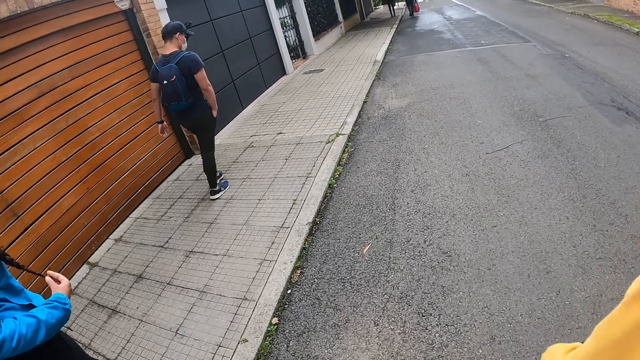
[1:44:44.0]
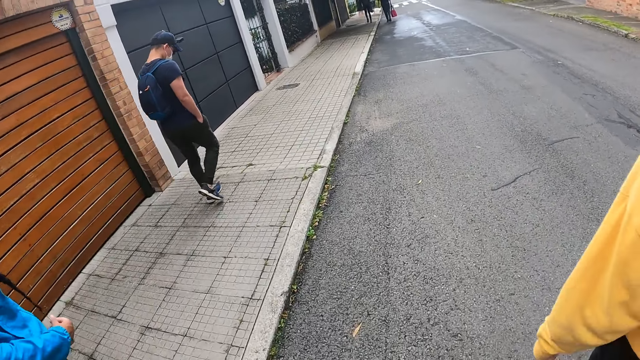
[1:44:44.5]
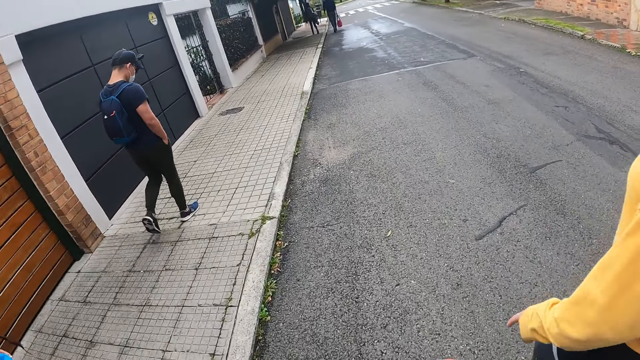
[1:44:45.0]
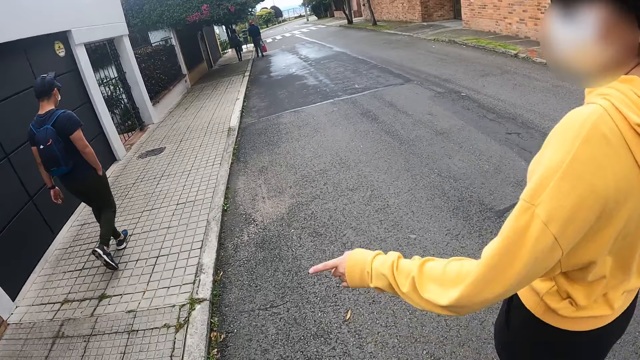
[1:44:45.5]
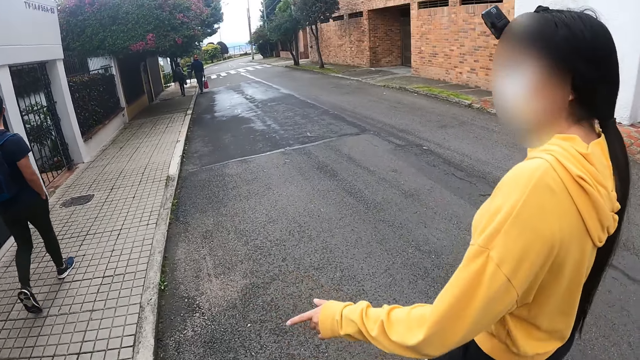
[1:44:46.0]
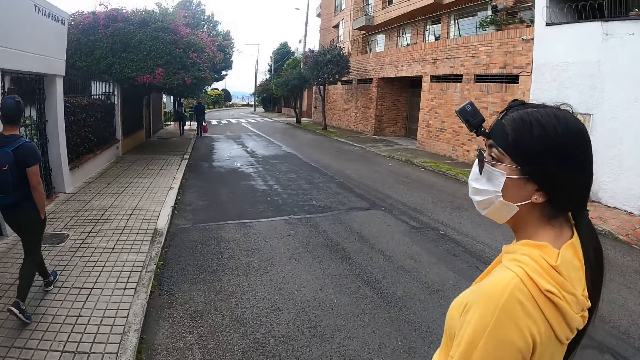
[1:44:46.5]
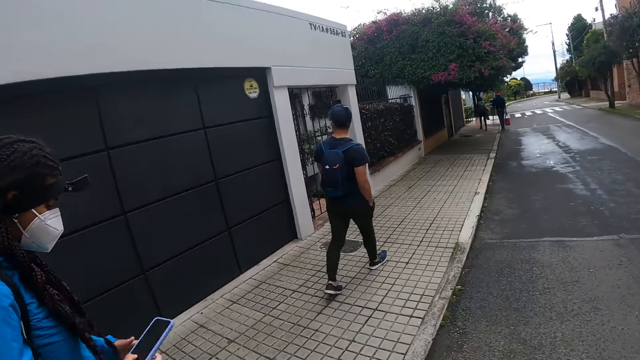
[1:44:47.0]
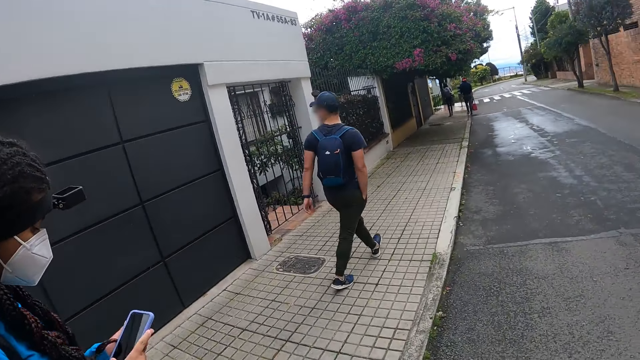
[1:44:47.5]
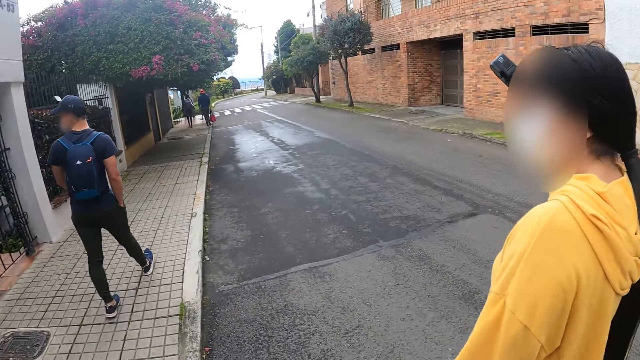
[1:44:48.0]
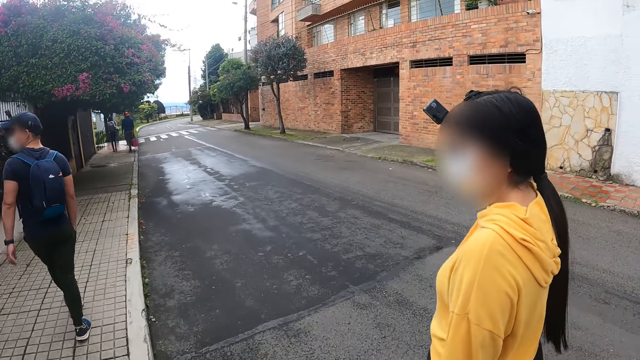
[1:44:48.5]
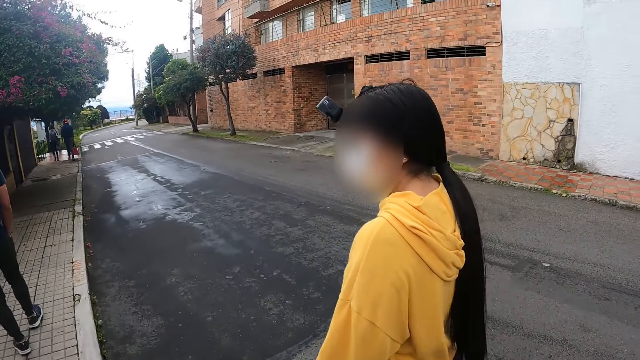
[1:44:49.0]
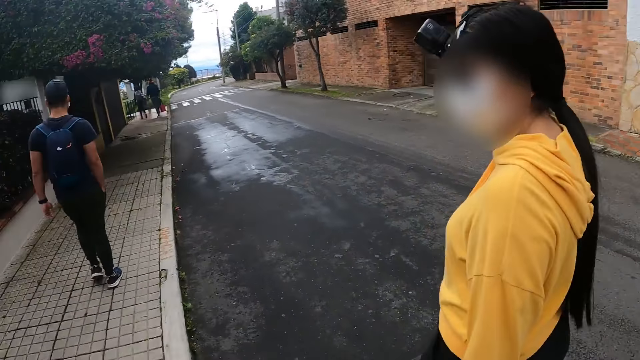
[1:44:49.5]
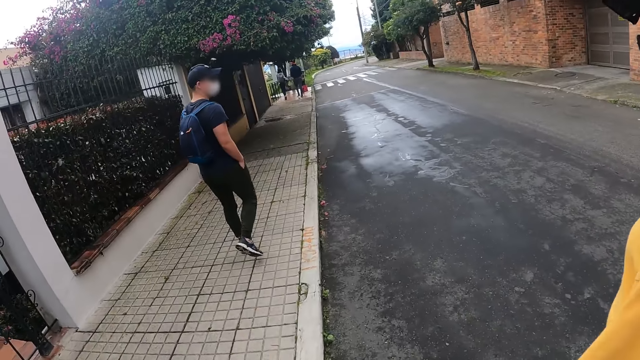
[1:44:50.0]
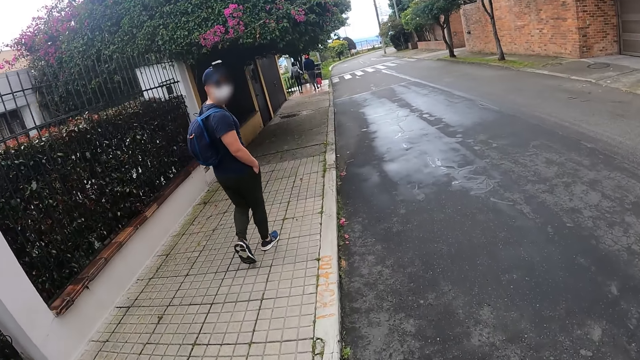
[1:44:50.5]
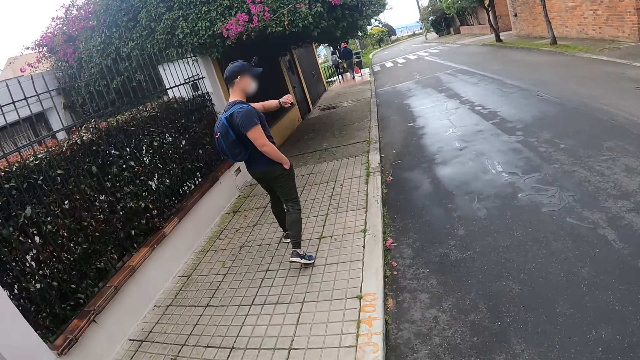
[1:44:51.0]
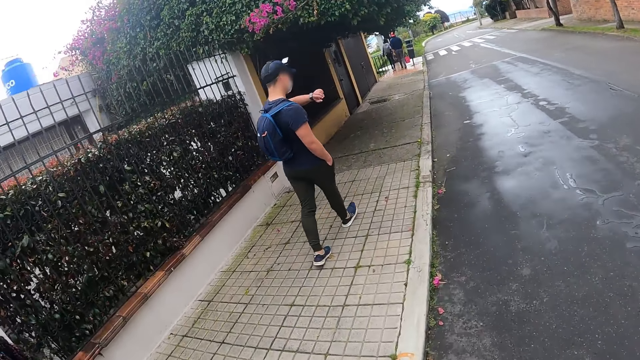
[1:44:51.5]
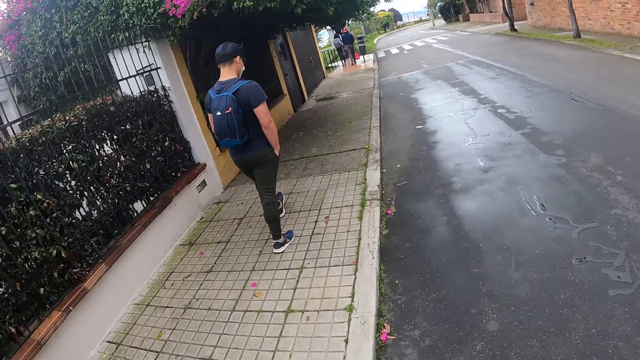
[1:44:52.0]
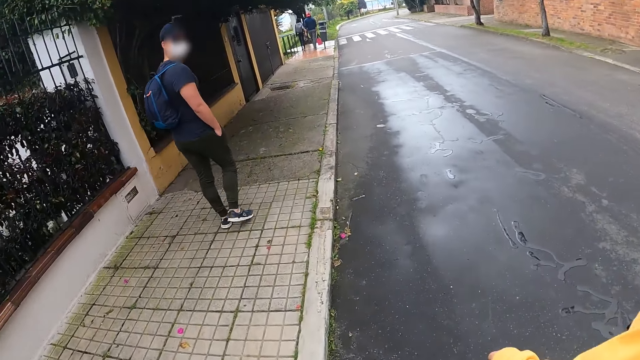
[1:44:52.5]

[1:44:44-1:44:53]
A woman holds her phone with her hands. The camera wearer walks on the sidewalk.

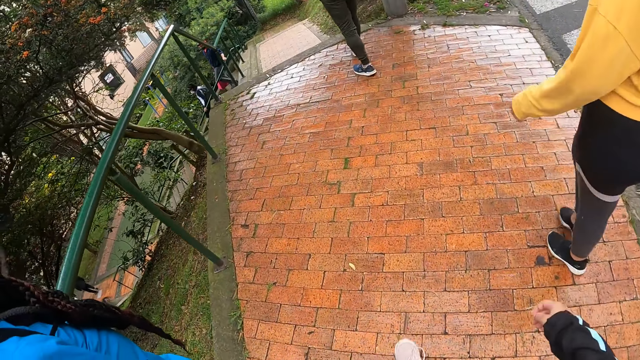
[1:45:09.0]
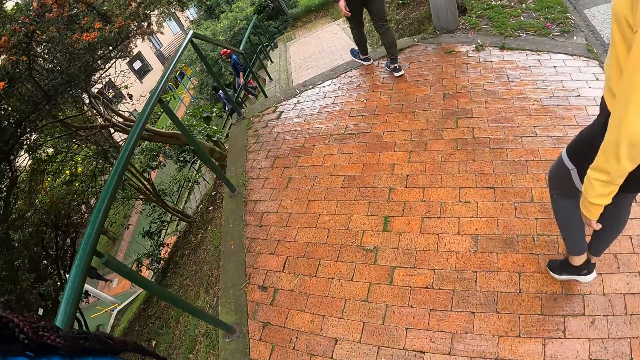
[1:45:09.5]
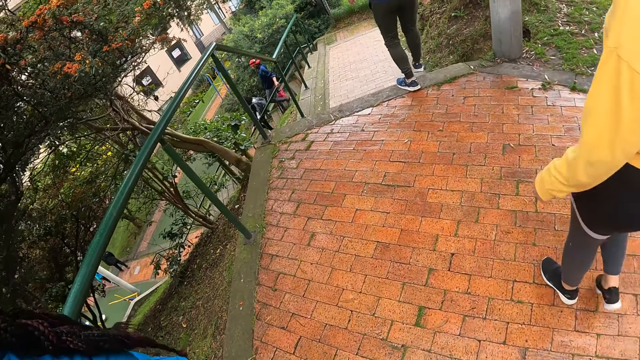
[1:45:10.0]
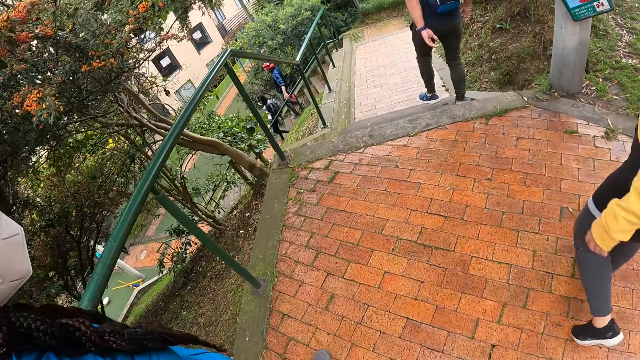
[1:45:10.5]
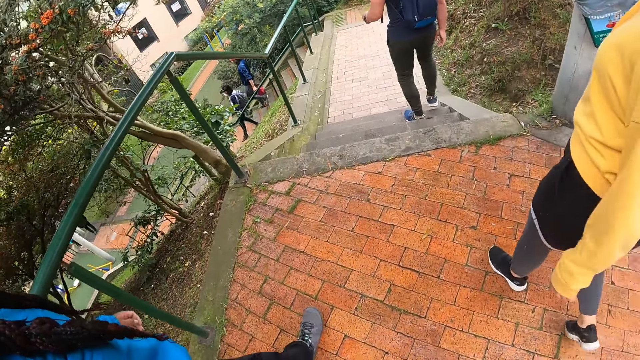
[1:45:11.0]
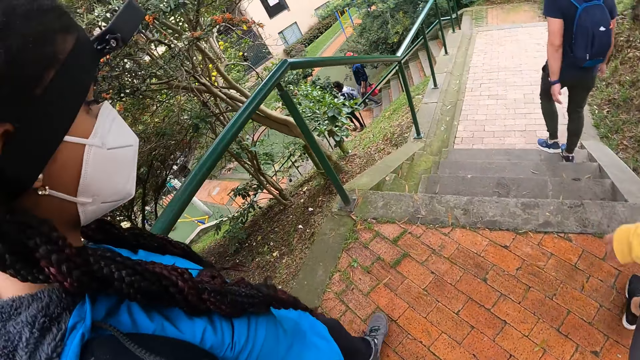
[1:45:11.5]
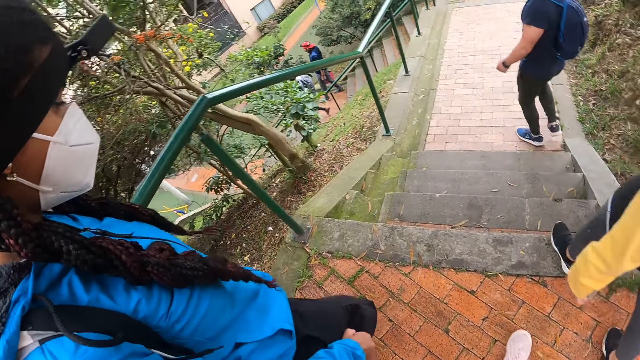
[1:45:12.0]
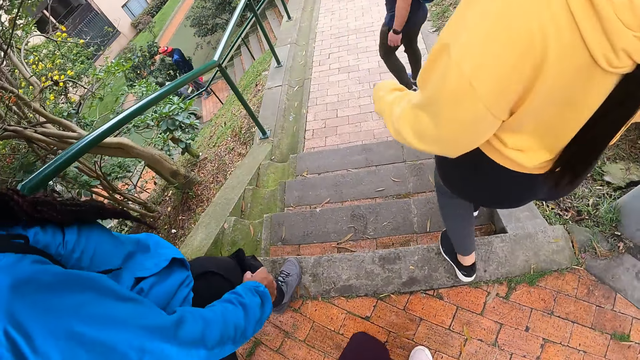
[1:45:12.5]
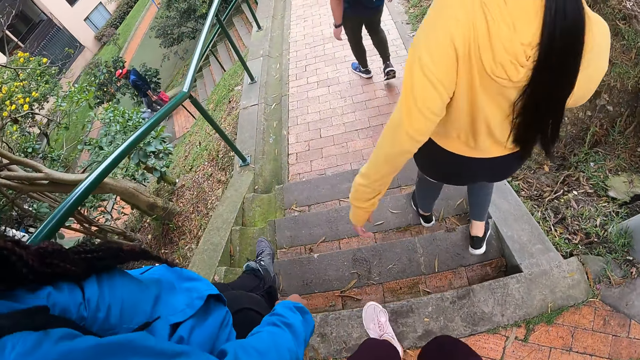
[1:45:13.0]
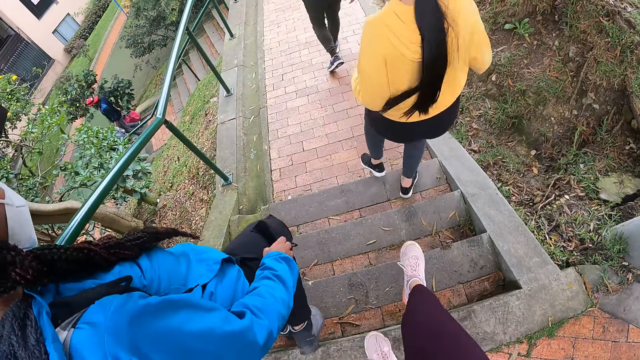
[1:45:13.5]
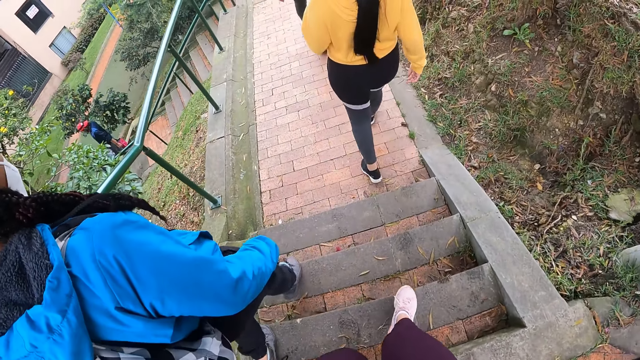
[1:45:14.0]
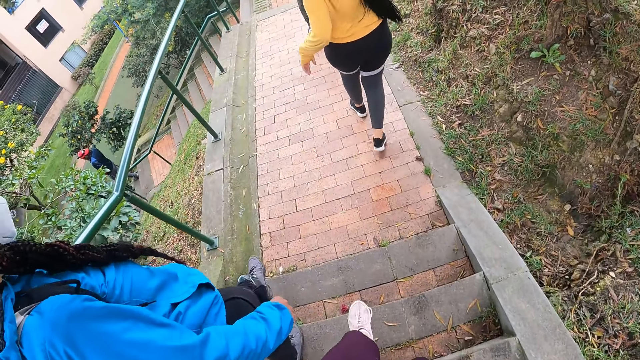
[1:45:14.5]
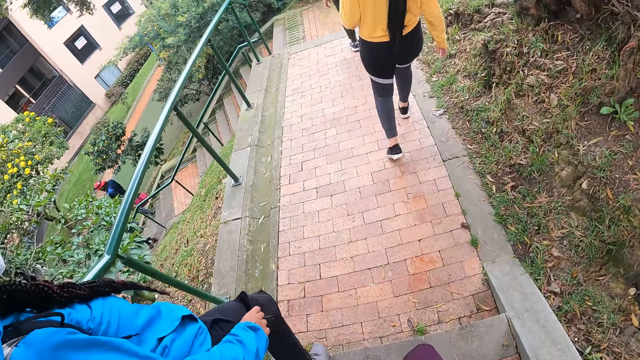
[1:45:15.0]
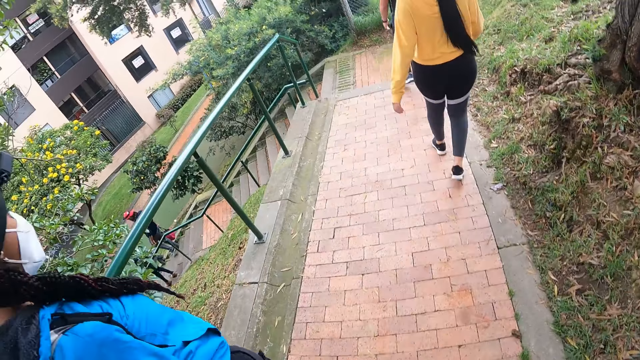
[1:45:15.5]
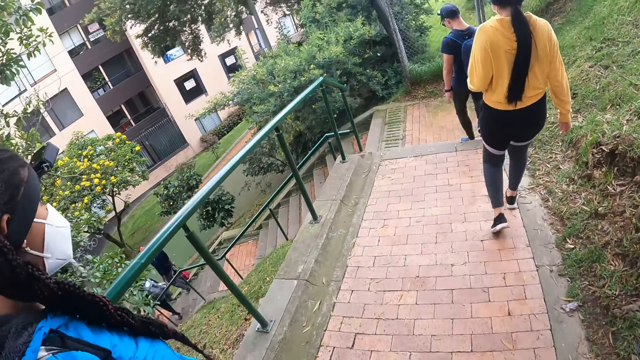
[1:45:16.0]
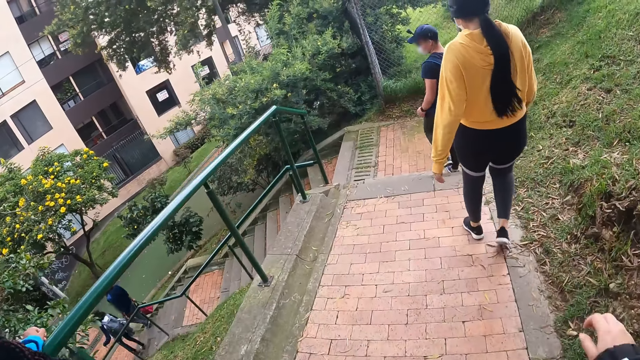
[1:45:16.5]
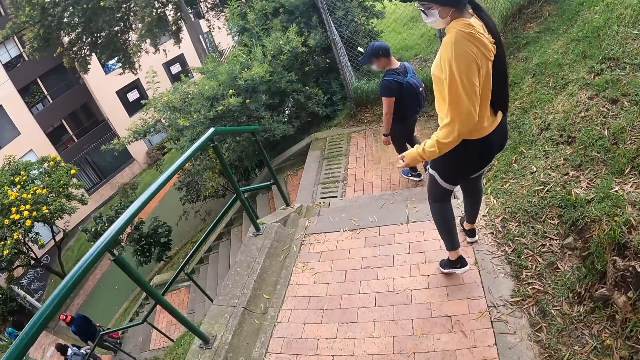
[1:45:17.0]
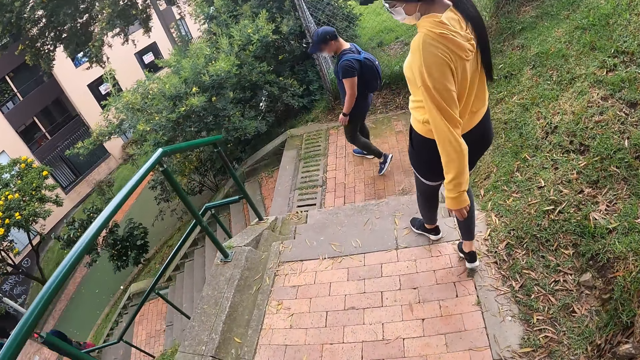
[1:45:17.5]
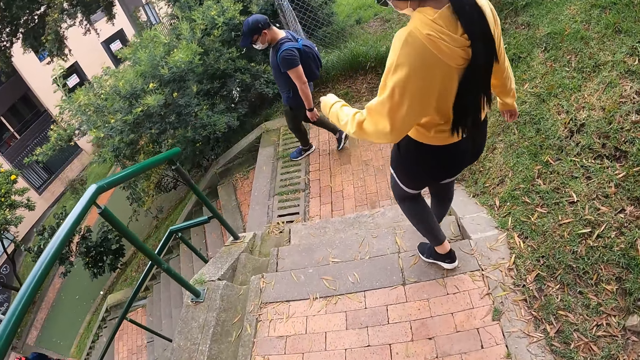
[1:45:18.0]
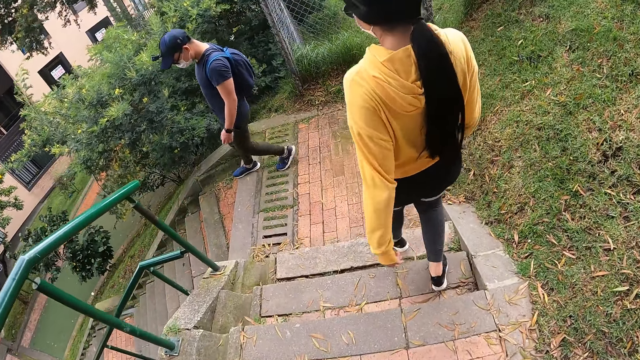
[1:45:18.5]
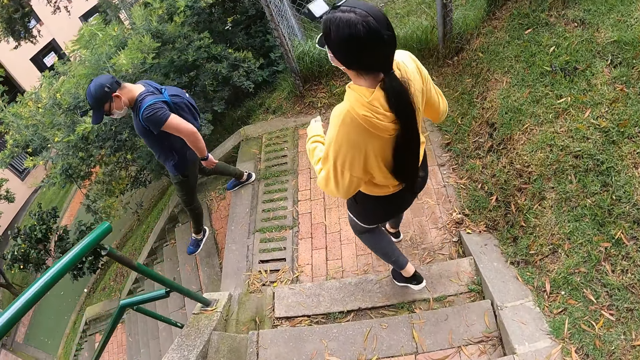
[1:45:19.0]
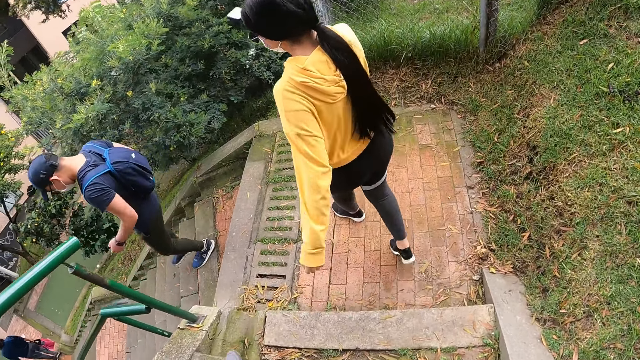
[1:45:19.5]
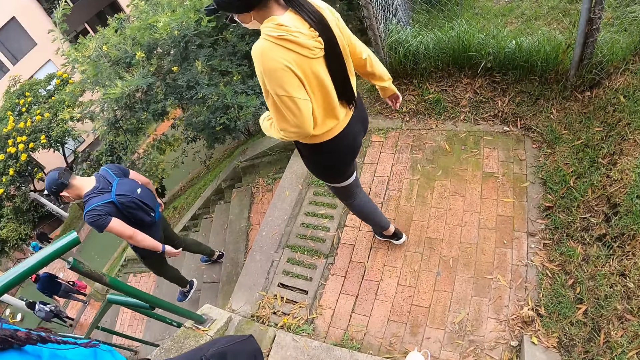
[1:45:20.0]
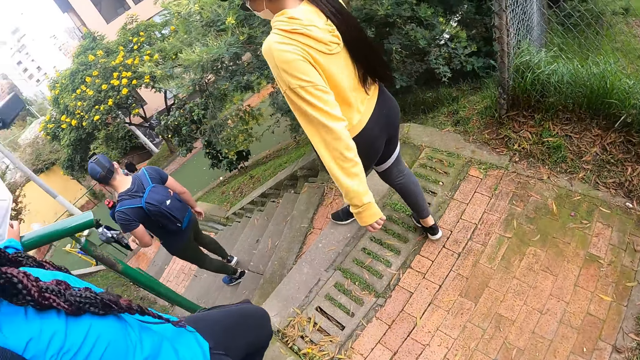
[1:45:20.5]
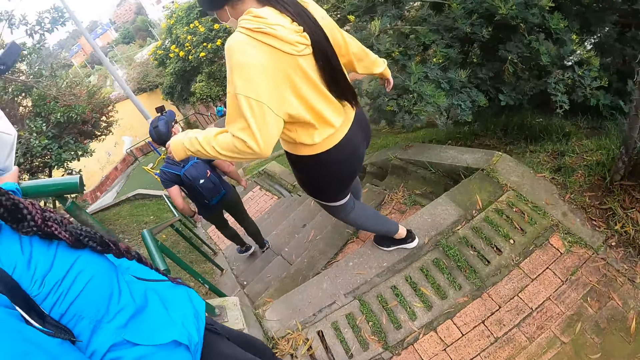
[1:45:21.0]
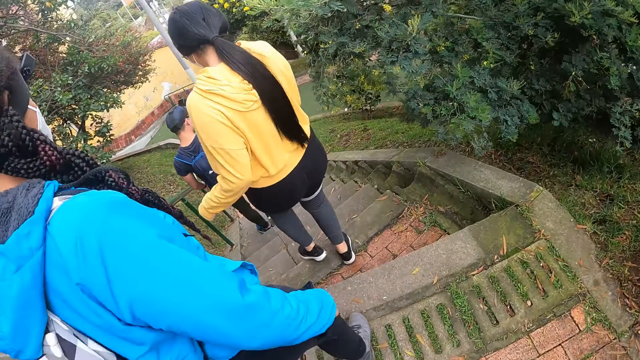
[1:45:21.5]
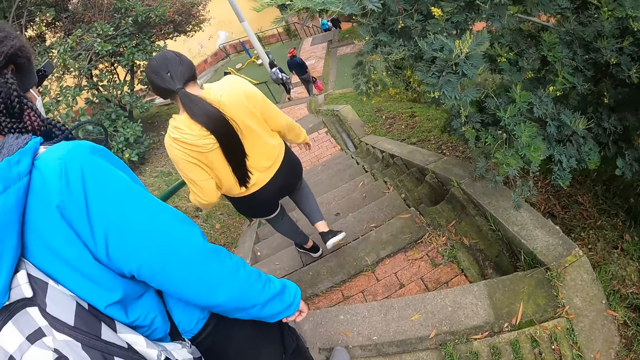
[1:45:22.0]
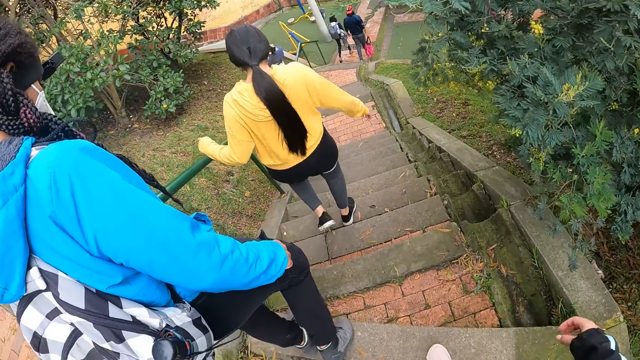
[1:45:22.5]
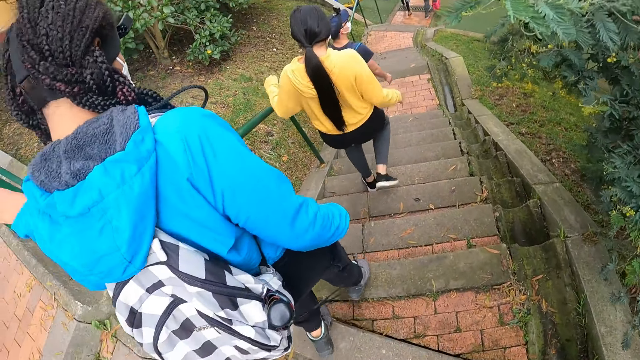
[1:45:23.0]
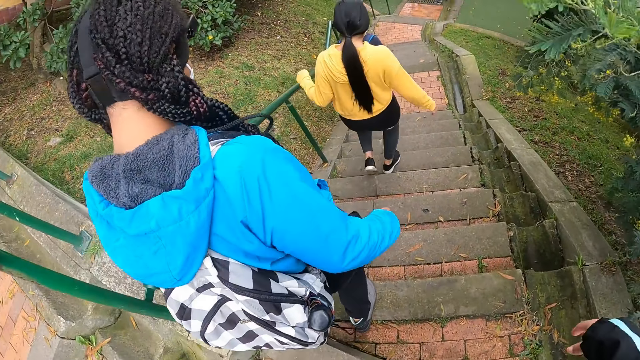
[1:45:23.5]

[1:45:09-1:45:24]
A man walks down the sidewalk stairs. A woman and another woman walk down the sidewalk stairs. The camera wearer walks down the sidewalk stairs.
